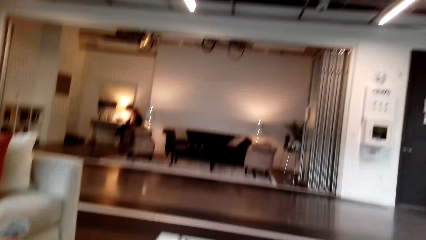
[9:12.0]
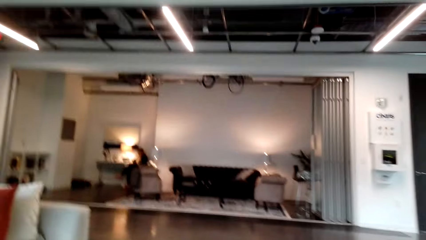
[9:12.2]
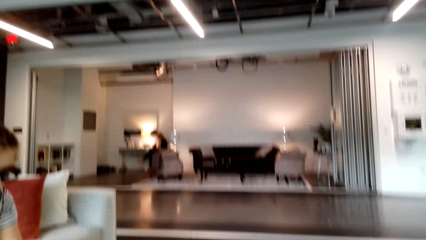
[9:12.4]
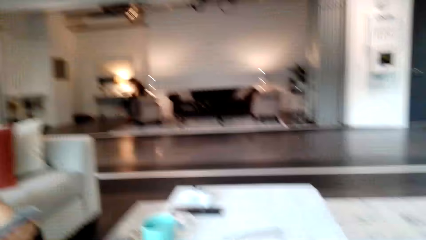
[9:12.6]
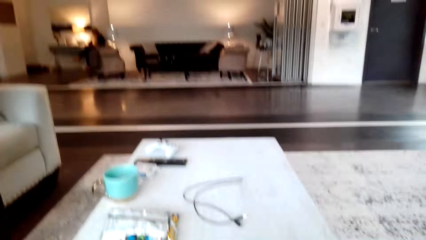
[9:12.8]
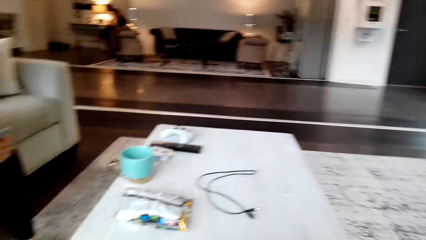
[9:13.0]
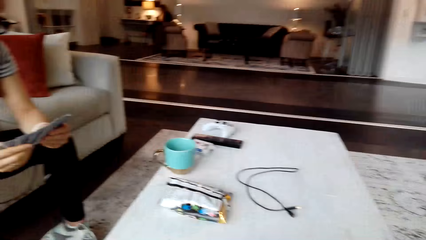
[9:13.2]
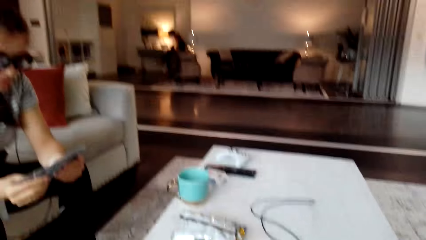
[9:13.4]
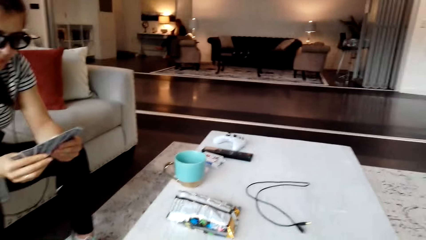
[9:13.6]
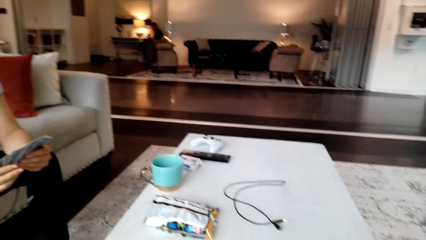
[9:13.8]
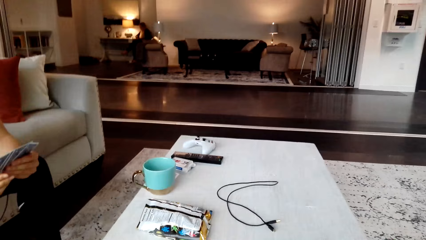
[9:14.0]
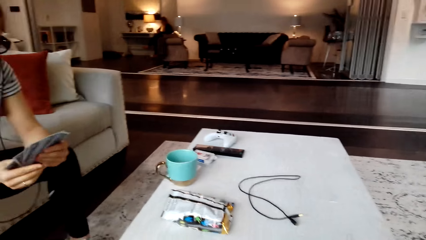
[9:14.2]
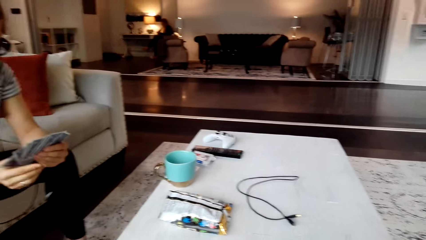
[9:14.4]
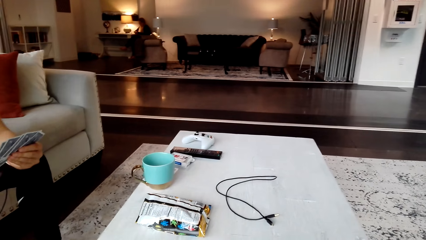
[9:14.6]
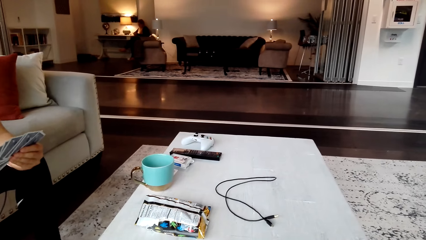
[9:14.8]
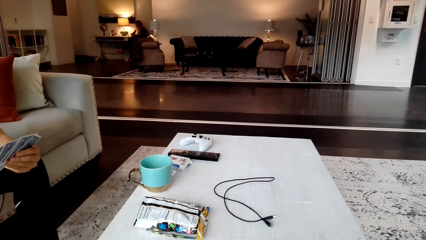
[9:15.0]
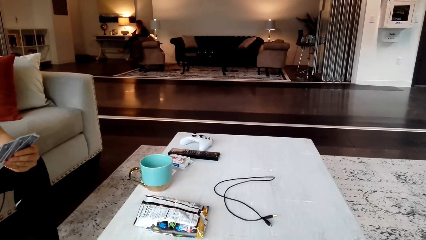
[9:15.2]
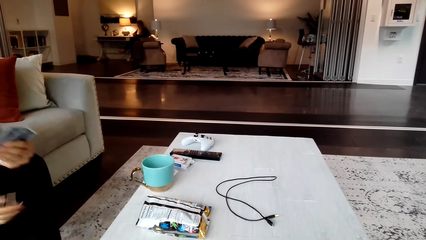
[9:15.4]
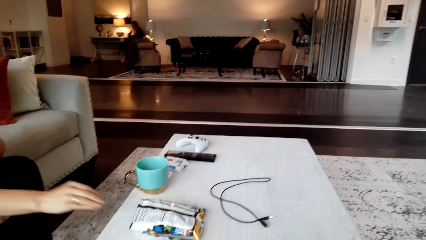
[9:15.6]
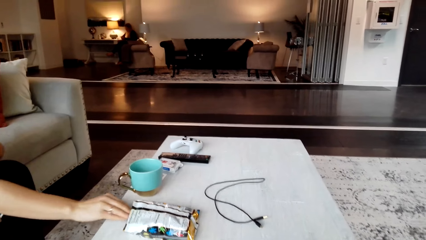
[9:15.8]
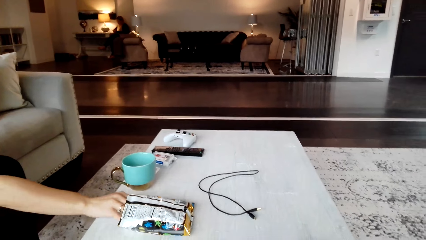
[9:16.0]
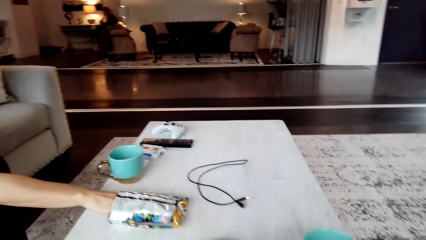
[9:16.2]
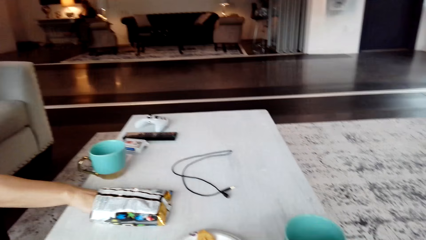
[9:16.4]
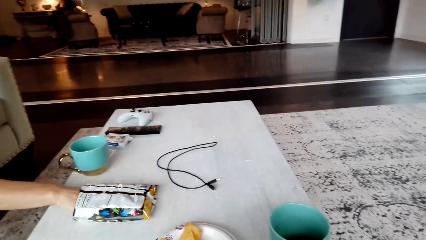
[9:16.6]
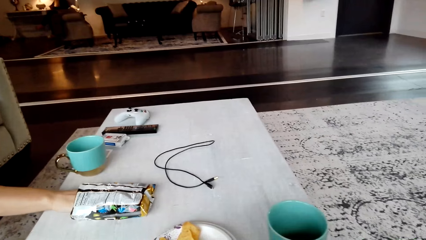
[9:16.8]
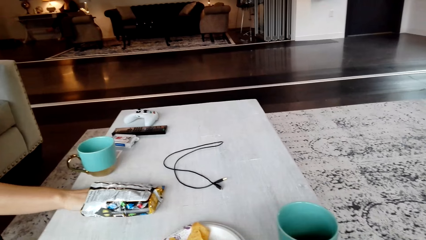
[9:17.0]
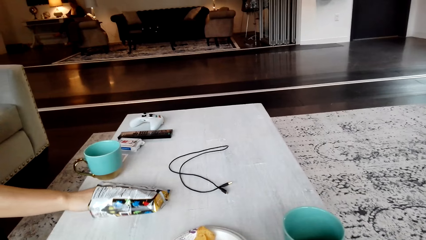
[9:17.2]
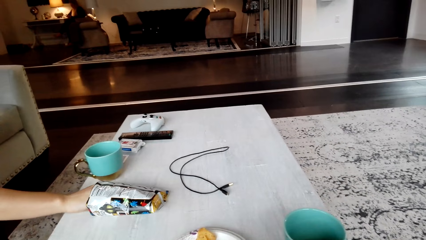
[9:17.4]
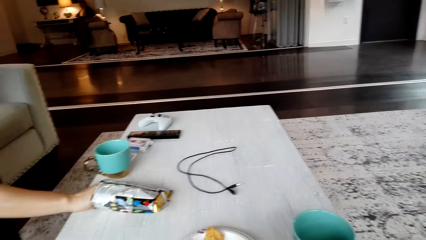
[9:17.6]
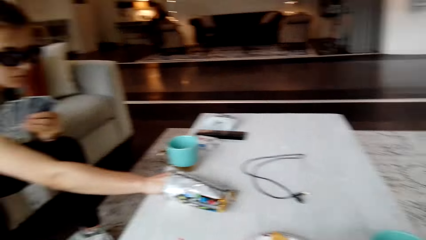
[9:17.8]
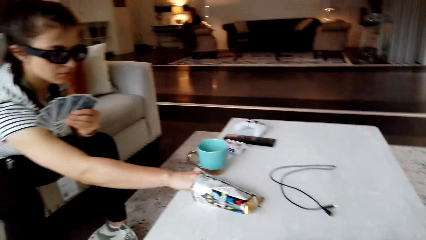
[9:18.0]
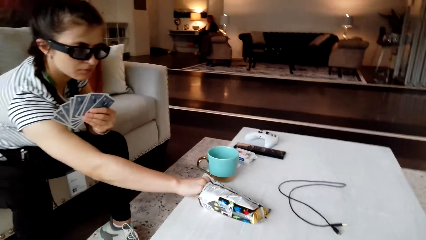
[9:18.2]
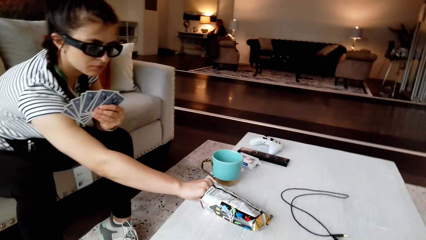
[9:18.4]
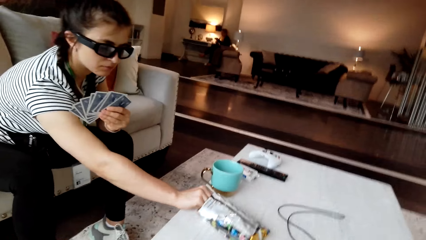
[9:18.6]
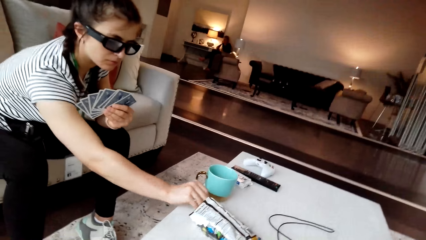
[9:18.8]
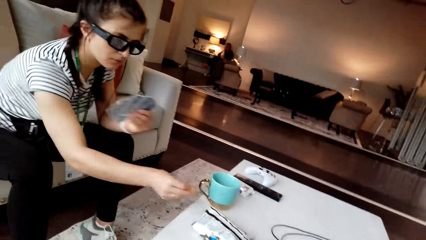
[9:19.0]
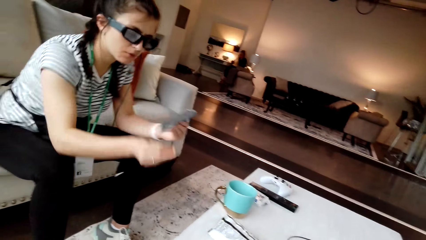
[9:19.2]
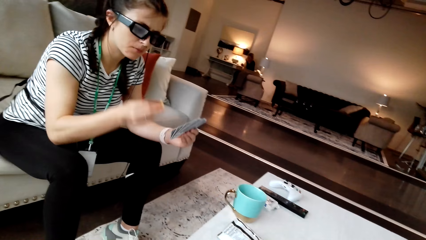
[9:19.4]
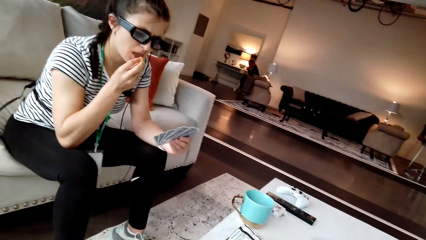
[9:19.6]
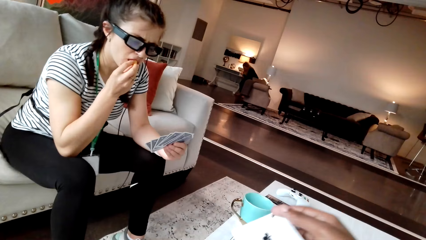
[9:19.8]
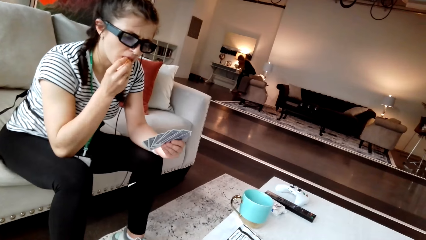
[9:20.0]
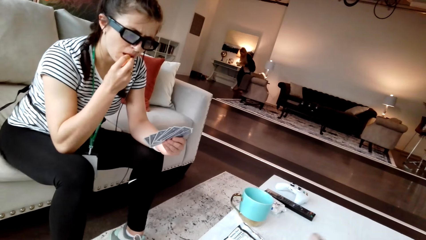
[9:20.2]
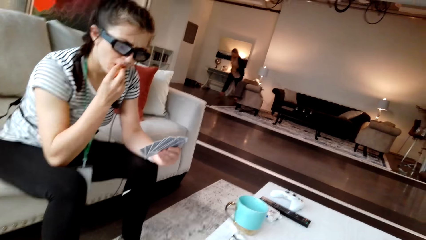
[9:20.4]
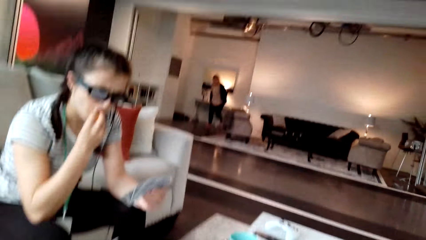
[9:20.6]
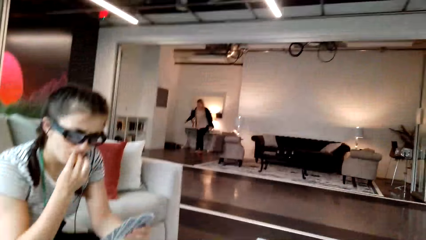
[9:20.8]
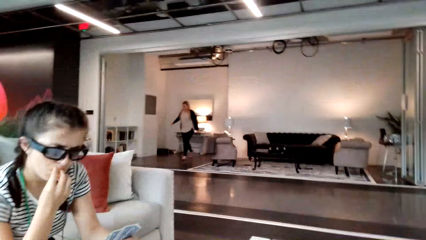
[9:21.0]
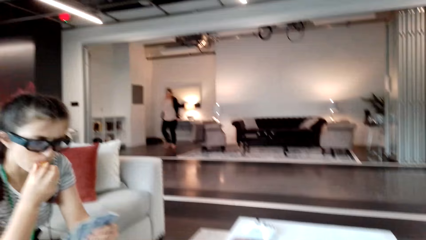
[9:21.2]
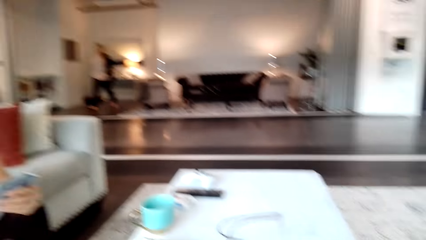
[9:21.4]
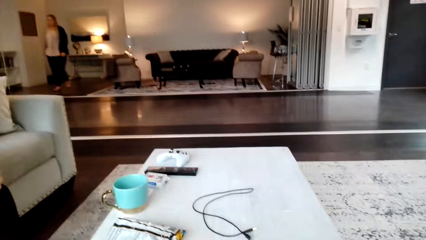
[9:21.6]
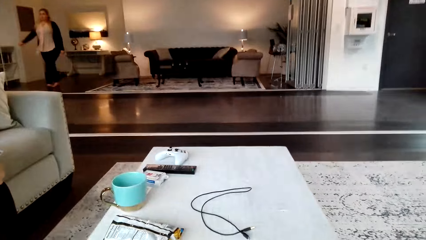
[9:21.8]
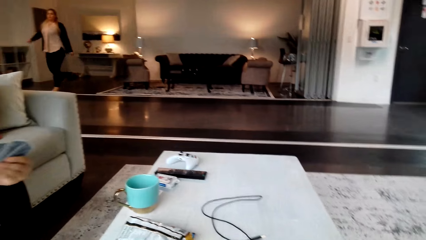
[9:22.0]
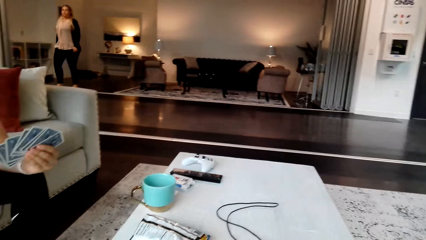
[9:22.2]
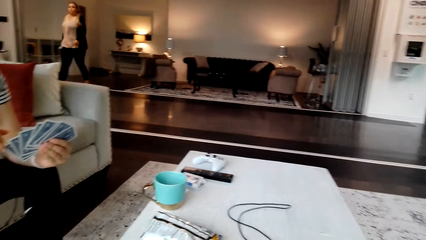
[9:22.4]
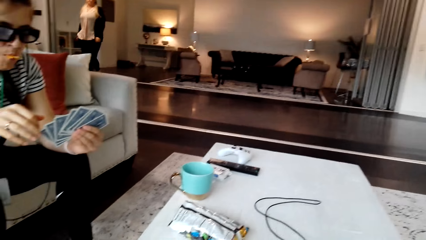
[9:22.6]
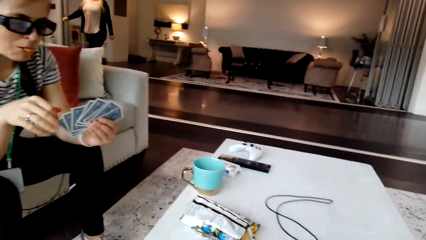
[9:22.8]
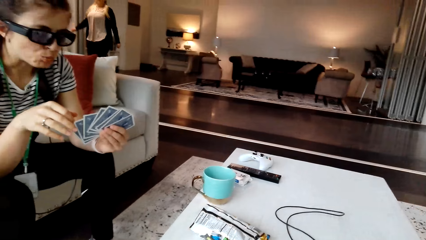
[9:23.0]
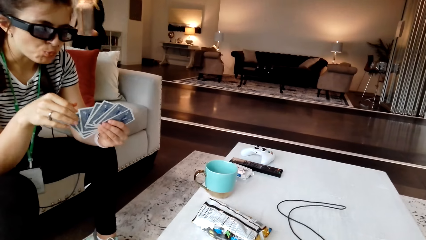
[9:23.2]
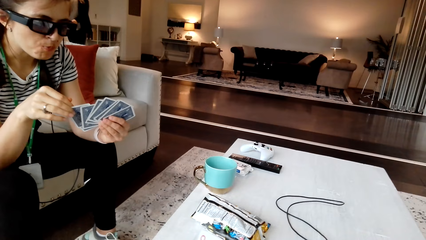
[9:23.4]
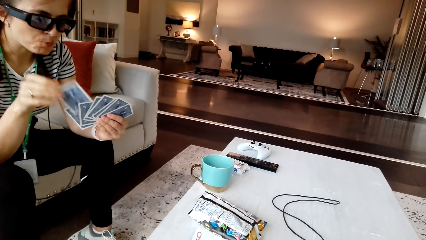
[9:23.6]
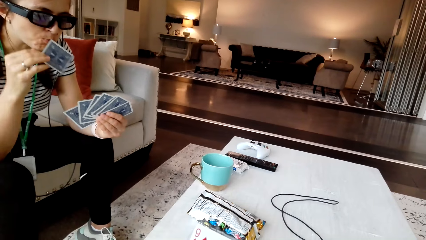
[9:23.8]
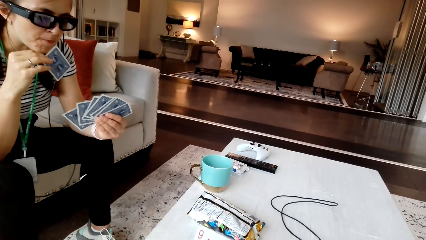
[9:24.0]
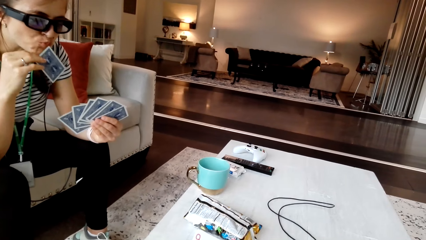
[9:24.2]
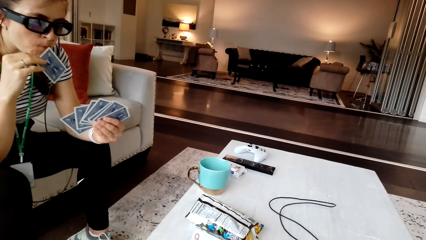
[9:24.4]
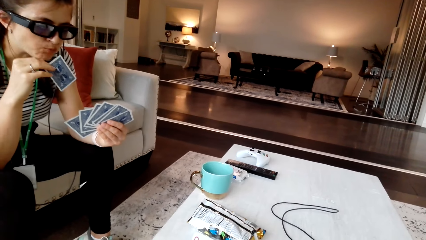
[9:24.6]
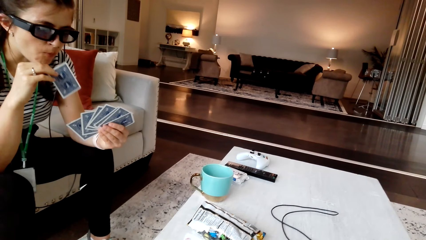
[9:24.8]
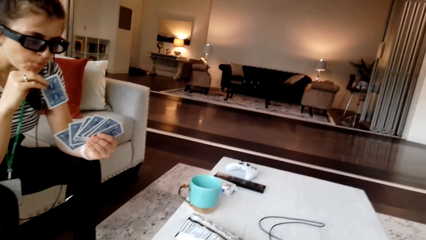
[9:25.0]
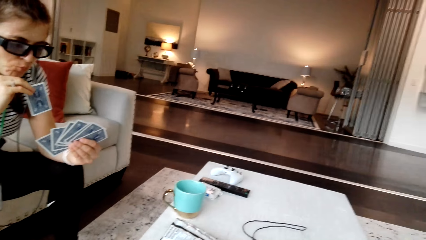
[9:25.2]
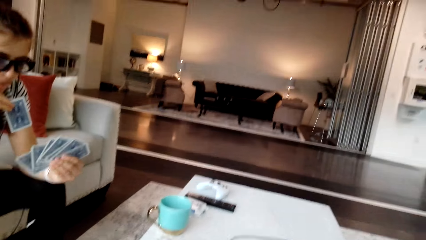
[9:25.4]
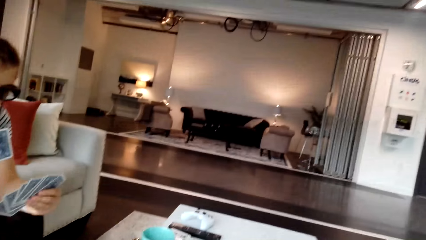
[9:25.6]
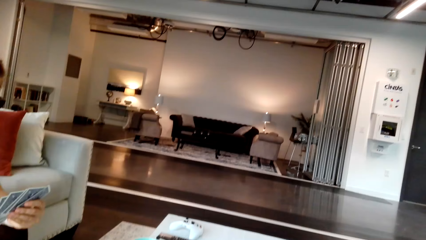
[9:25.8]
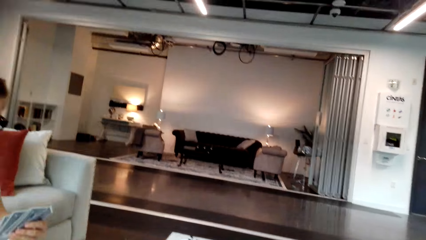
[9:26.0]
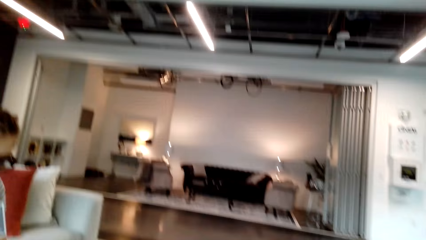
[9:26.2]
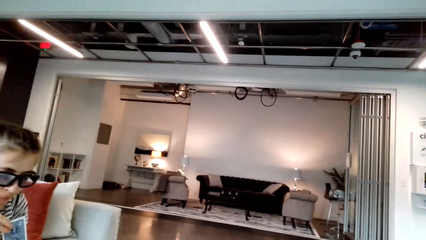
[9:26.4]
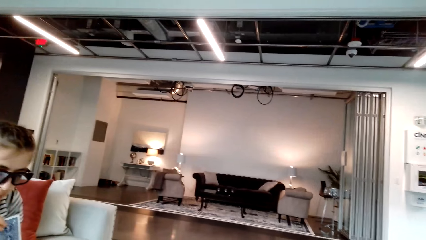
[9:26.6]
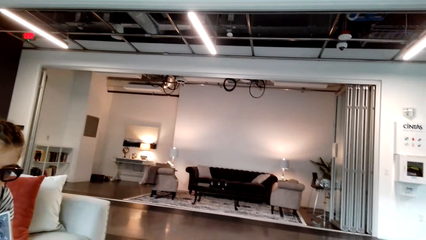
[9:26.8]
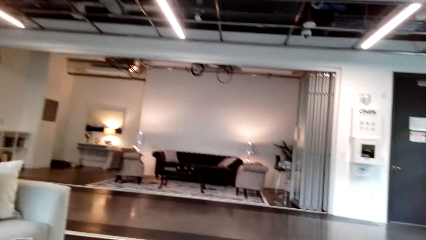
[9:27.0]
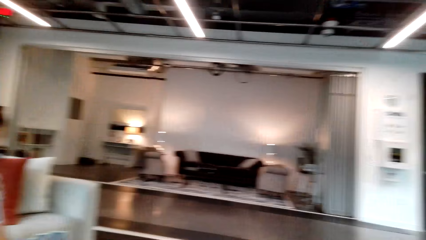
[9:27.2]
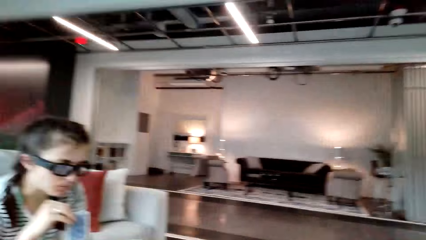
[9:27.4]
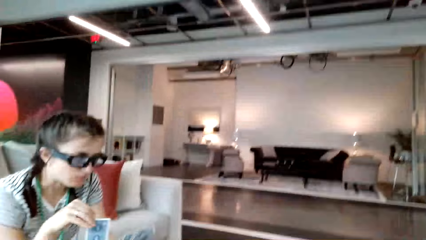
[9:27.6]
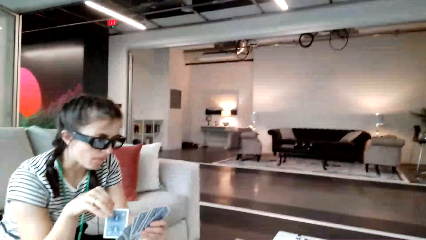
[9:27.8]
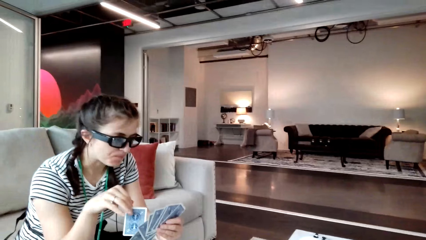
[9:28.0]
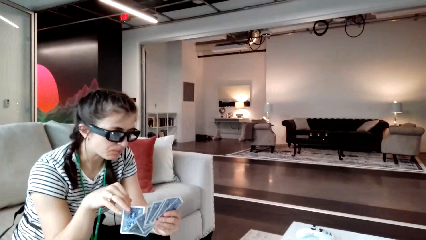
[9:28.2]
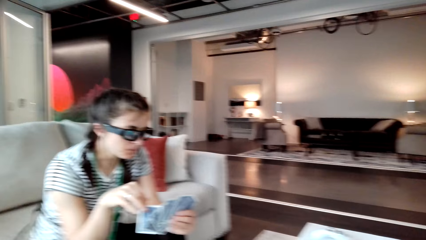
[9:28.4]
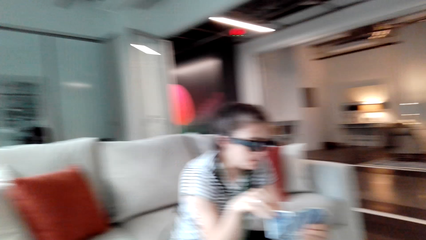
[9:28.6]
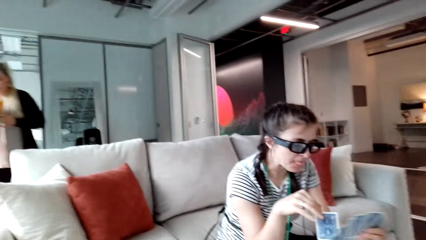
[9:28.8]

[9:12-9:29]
A woman puts the card on the table. The camera wearer looks around. A person holds cards. Another person picks a snack from the table and eats the snack. The camera wearer moves the right hand and holds a card in the right hand. They look around the house. The other person pulls a card with her right hand. The camera wearer looks around the house.
